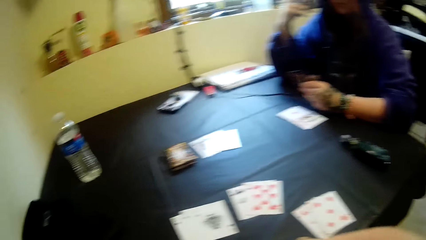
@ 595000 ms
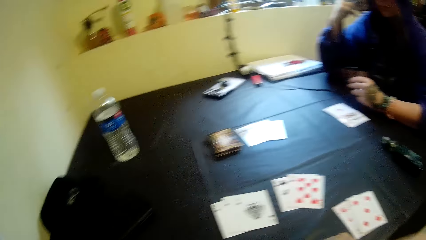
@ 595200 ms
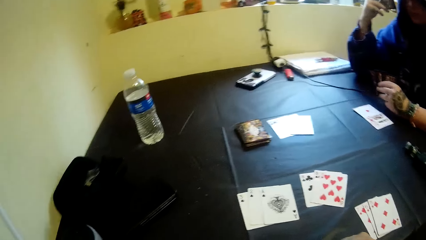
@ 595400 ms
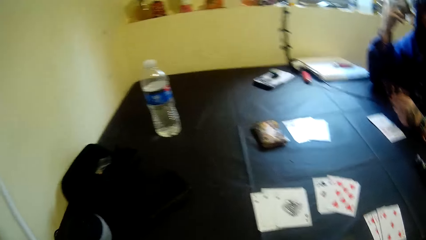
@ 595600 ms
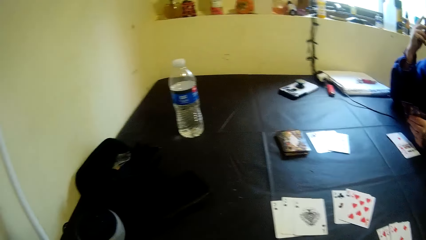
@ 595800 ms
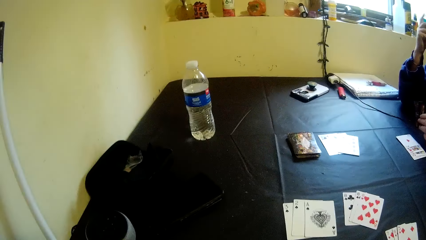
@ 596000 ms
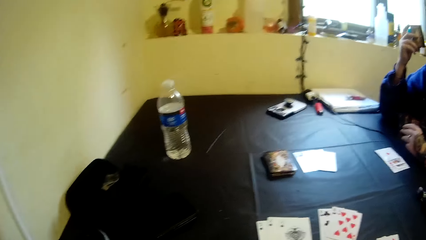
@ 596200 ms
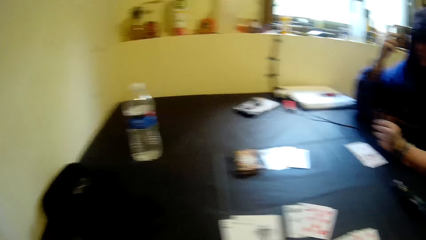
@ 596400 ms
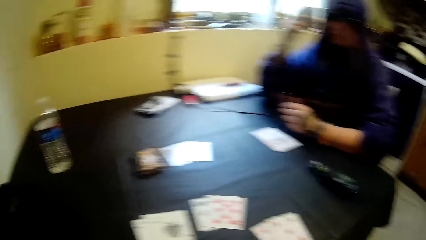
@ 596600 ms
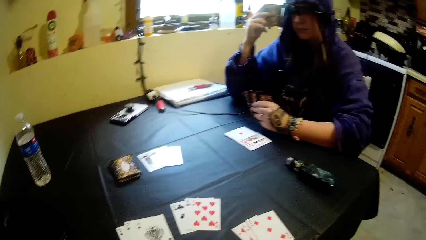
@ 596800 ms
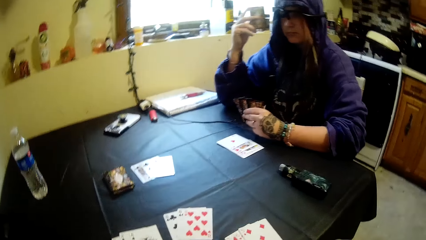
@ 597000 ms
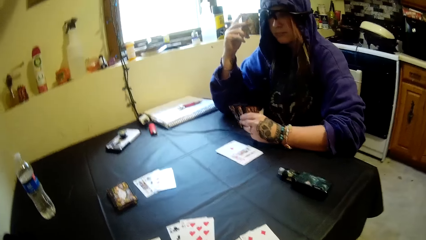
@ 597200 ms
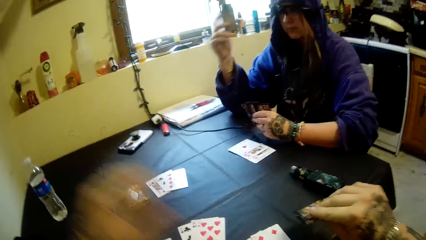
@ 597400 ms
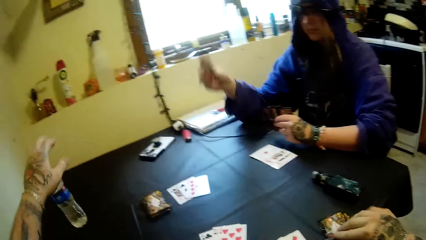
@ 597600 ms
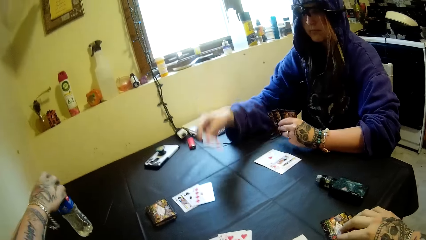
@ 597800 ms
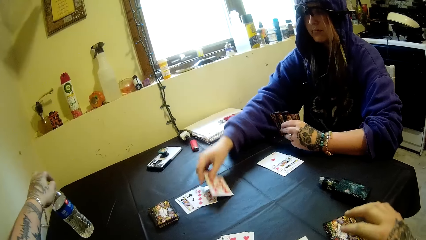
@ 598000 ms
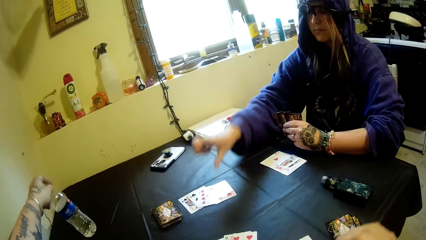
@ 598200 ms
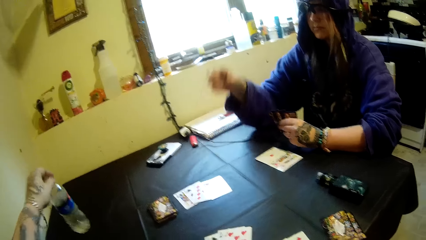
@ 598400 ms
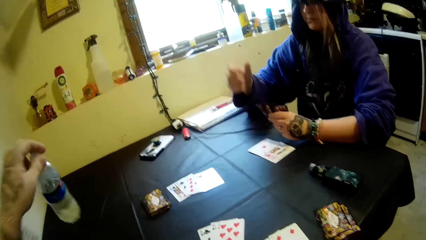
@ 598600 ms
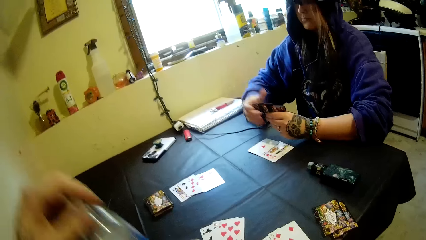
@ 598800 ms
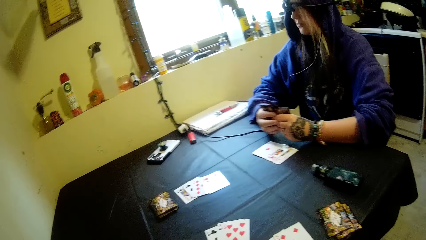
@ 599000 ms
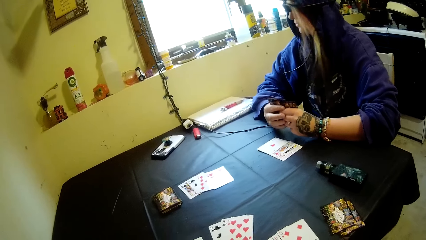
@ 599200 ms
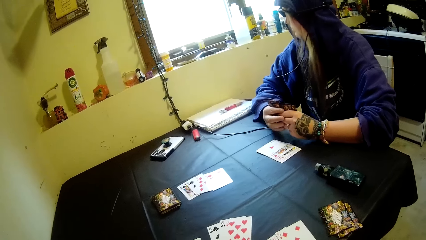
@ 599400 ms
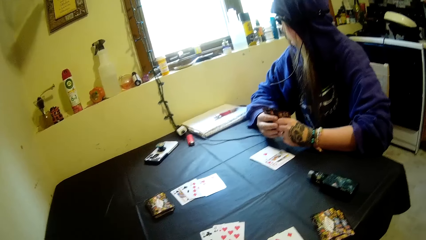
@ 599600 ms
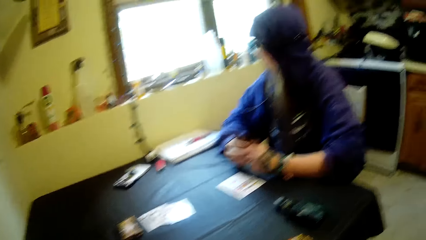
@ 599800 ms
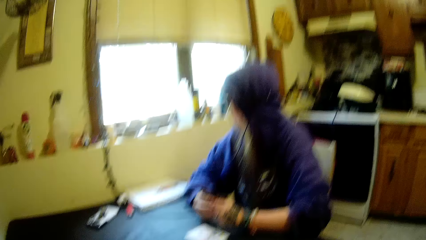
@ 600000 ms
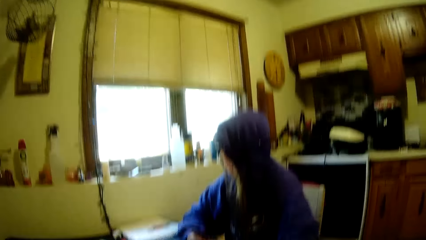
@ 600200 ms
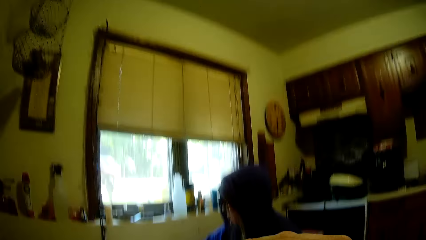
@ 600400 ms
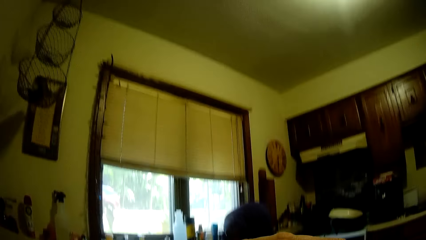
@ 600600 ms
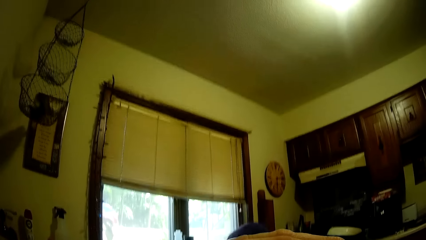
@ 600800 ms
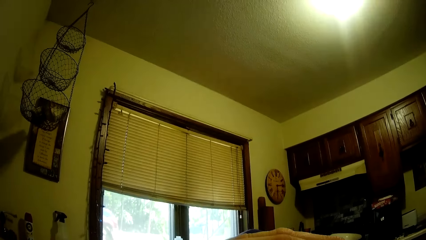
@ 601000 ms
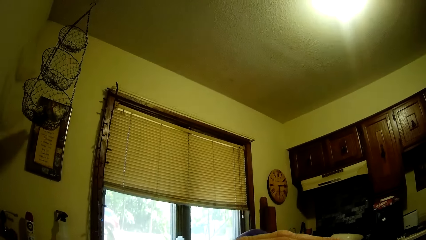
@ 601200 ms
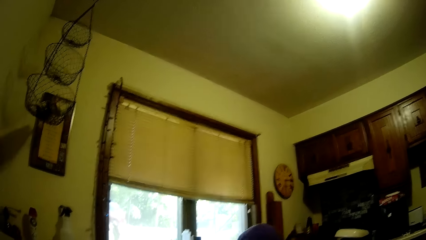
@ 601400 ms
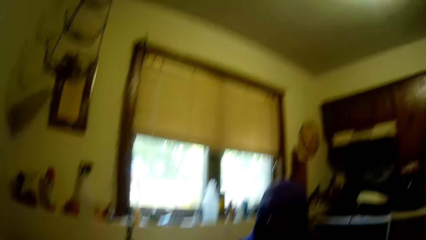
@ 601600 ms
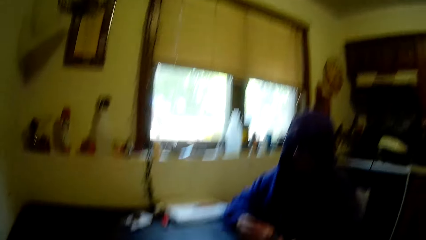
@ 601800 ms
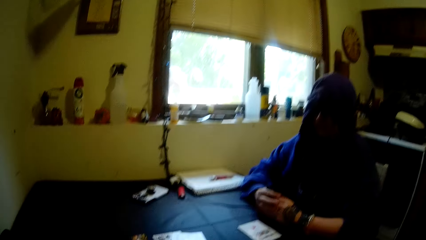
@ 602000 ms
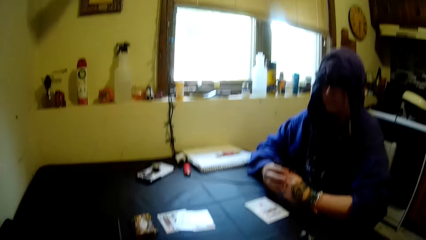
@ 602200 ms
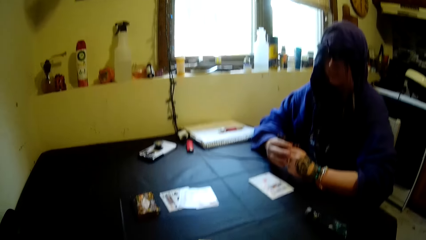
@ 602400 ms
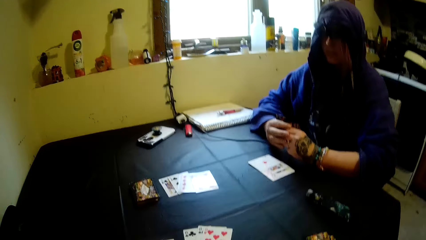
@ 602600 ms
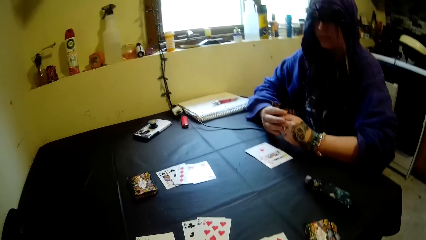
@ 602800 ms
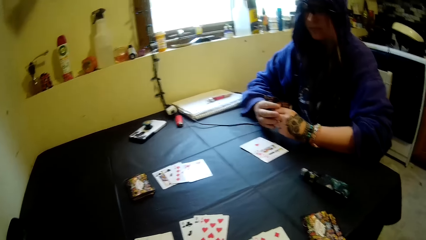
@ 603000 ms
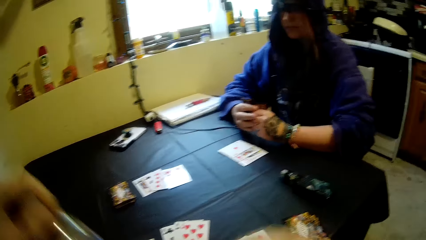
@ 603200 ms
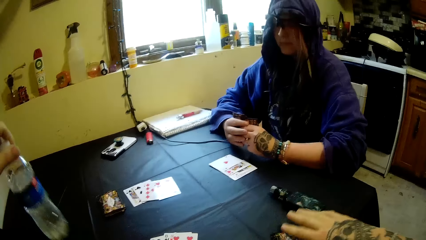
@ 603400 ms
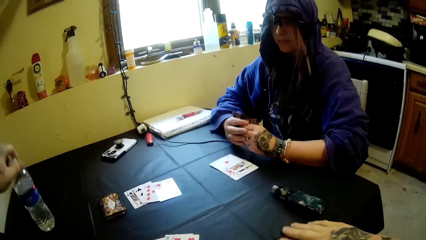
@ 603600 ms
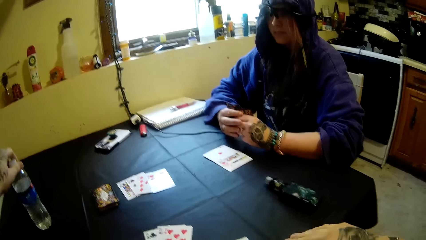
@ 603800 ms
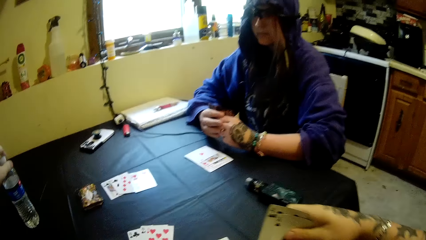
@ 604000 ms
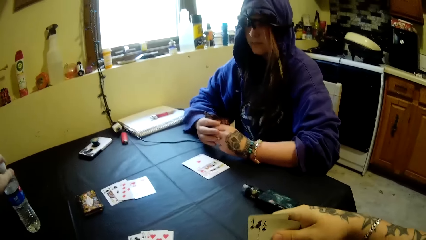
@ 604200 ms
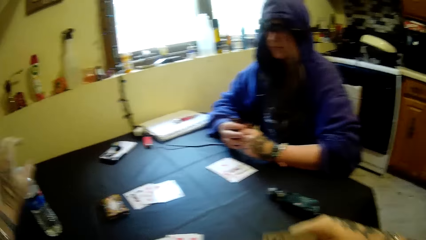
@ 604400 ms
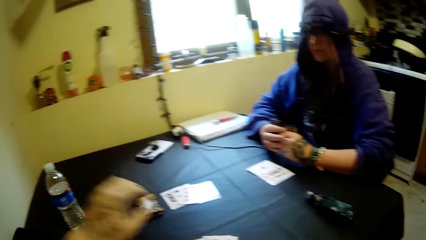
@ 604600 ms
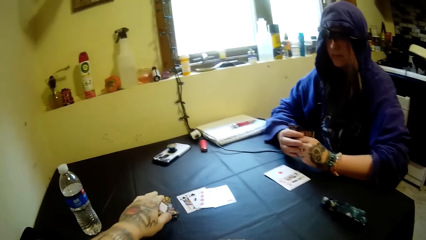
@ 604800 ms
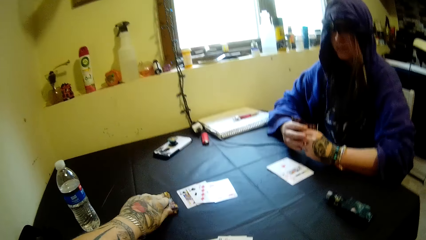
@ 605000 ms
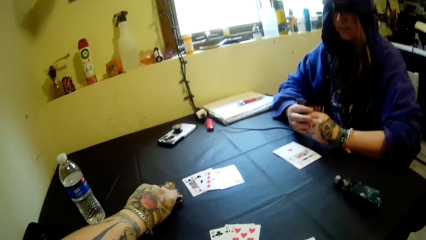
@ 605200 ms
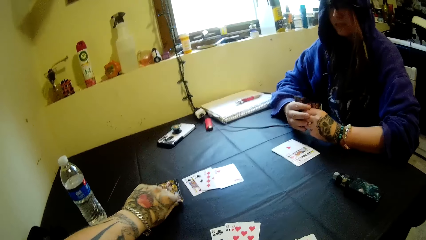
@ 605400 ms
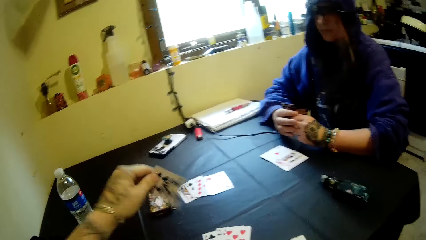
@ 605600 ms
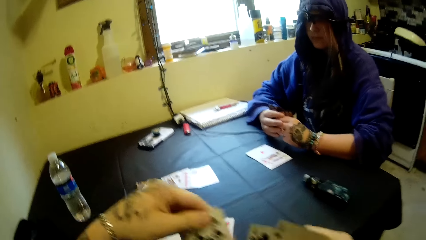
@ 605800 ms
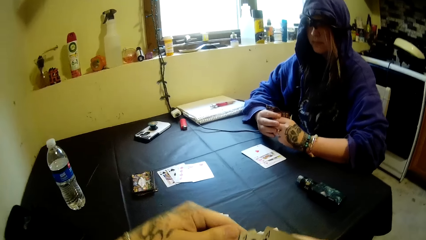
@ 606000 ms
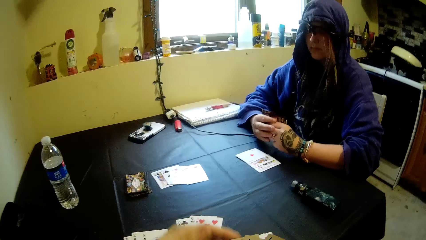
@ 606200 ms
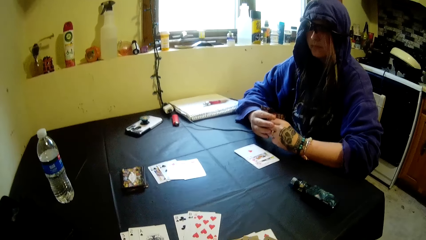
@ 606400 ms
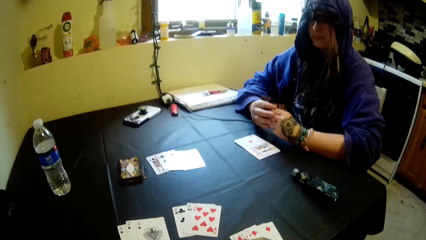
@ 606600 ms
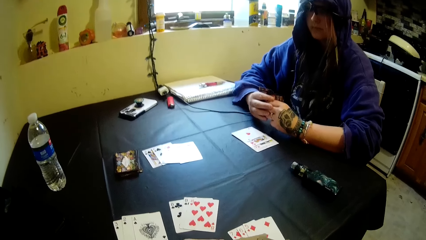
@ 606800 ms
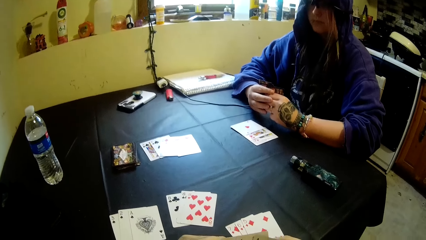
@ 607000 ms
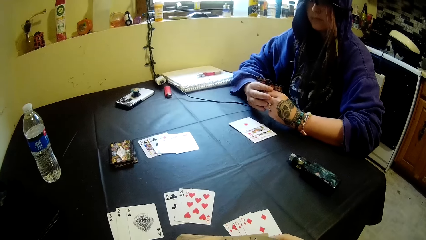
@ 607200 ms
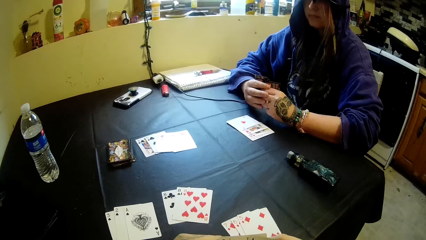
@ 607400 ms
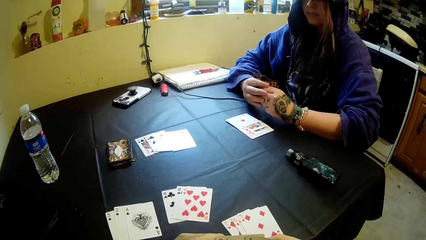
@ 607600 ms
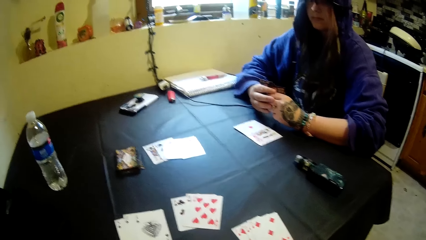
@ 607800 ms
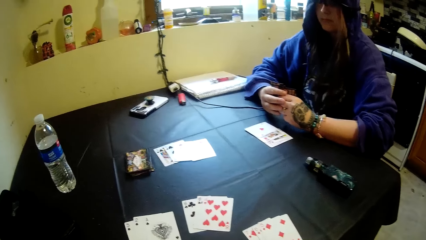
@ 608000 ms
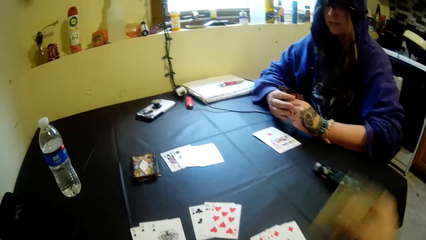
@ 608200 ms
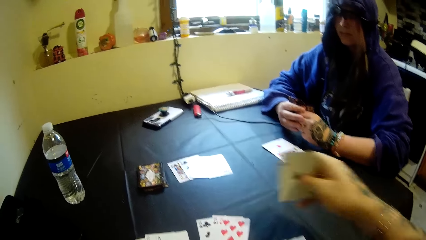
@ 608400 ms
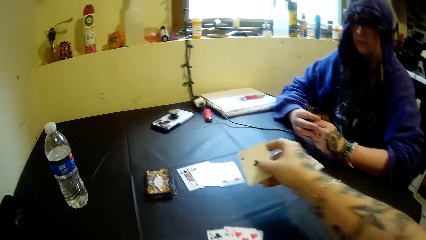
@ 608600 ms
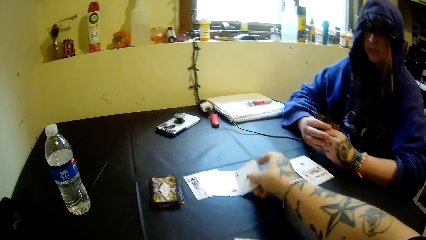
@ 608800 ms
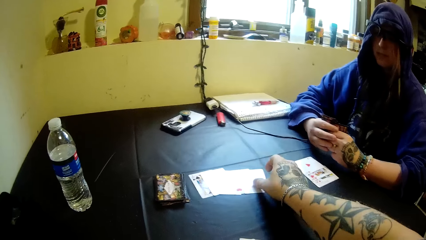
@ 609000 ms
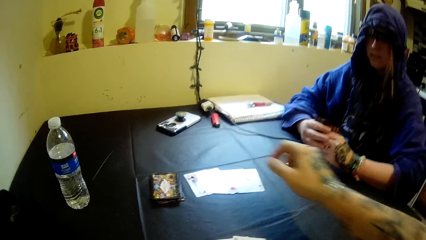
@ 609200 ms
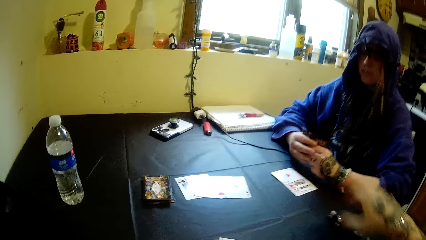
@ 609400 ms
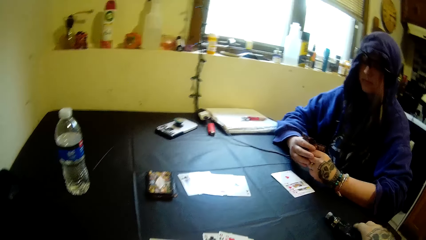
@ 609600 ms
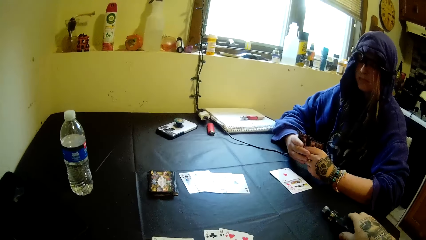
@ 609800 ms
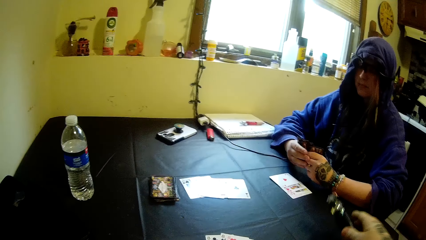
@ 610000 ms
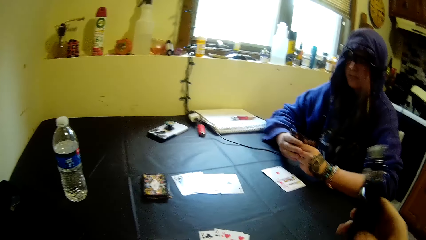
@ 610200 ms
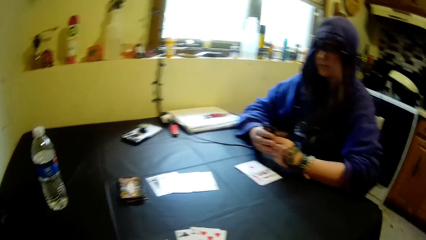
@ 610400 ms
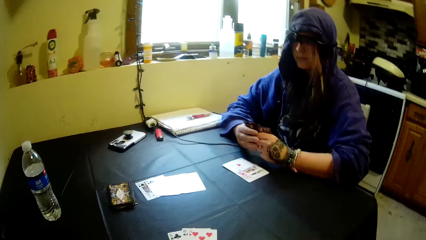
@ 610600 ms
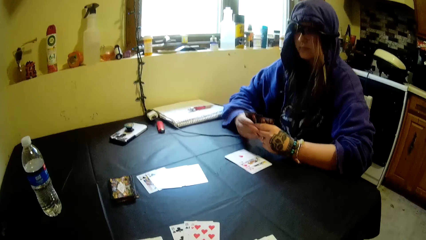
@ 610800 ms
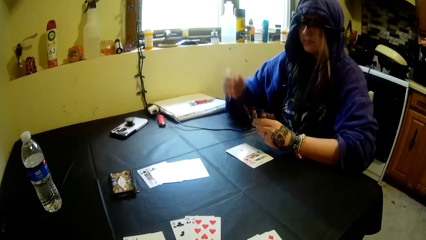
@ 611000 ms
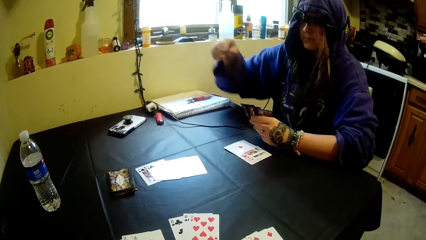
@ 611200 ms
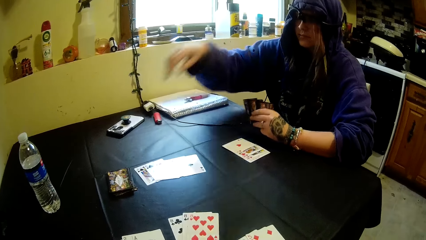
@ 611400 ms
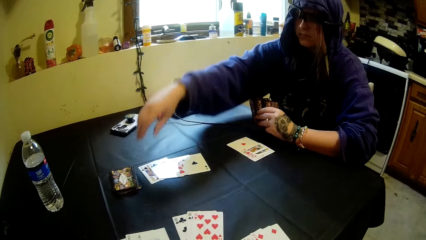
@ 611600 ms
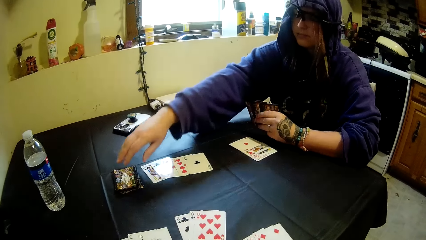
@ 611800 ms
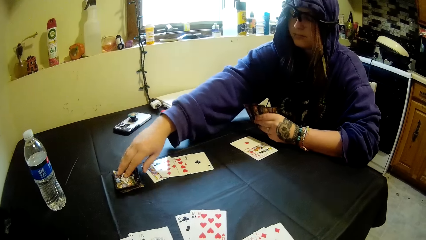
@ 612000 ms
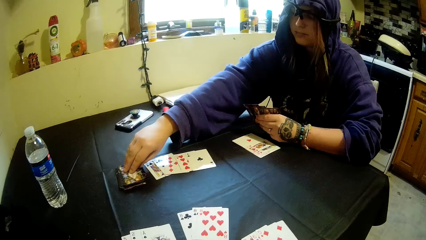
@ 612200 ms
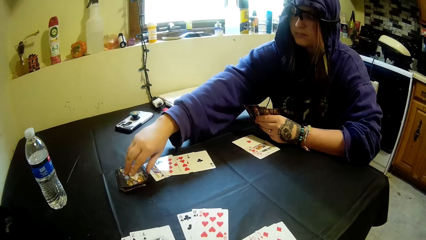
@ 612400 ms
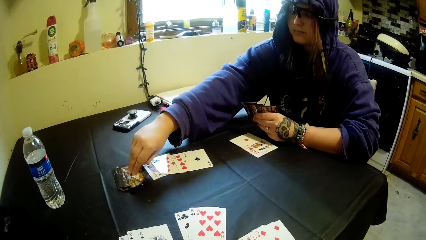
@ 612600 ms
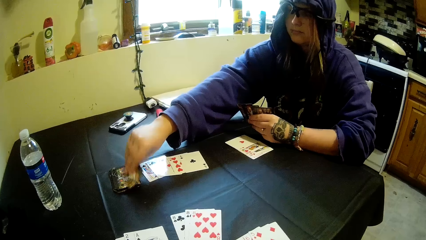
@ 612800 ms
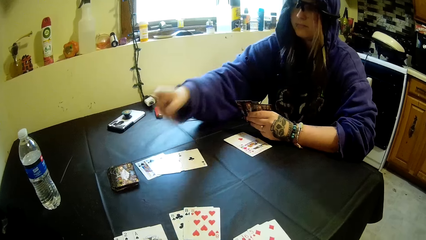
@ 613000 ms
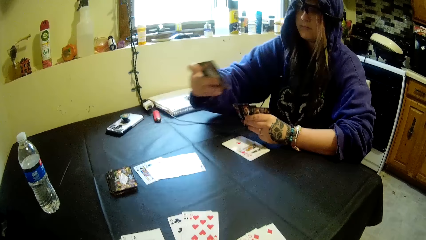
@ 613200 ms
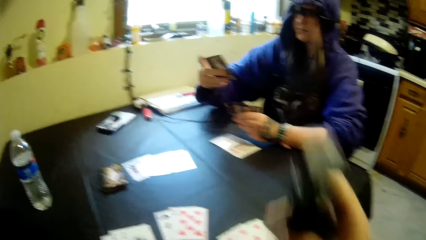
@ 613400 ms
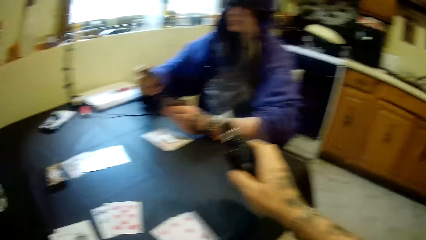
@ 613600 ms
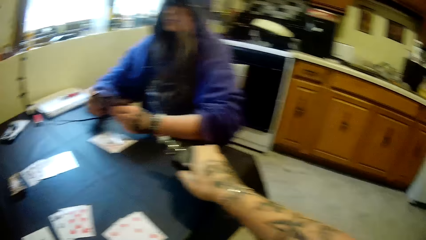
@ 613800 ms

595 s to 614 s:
The camera wearer puts cards on the table. He grabs a bottle of water on the table with his left hand. A woman puts a card on the table. The camera wearer drinks from the bottle. He picks up some cards on the table with his right hand and puts the bottle of water on the table. He picks a card from the deck of cards on the table with his left hand. He puts a card on the table. He picks the shisha pipe or bottle of tobacco on the table with his right hand. He smokes the pipe. The woman picks a card on the table.
